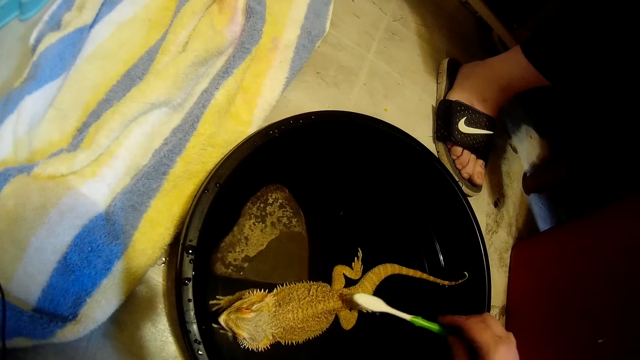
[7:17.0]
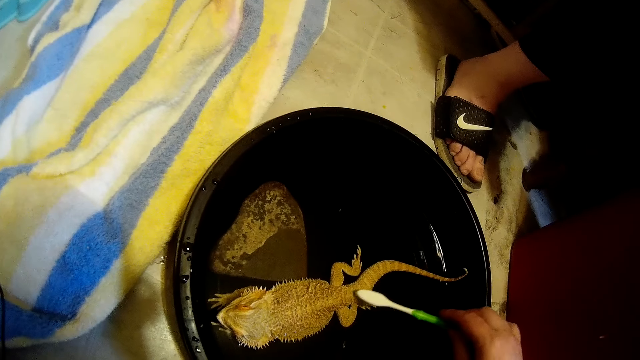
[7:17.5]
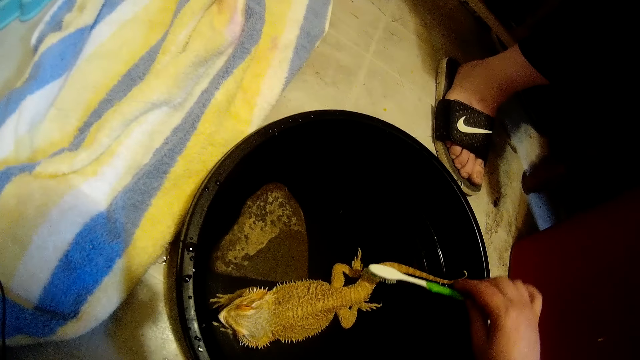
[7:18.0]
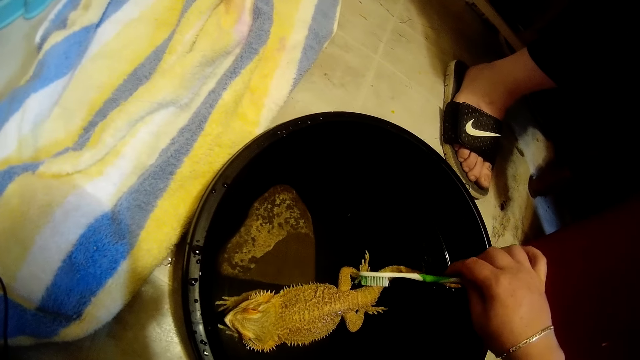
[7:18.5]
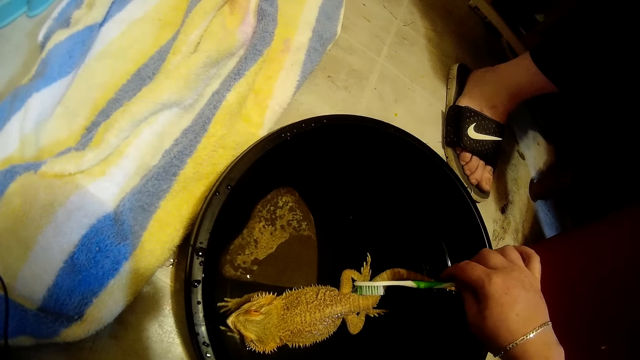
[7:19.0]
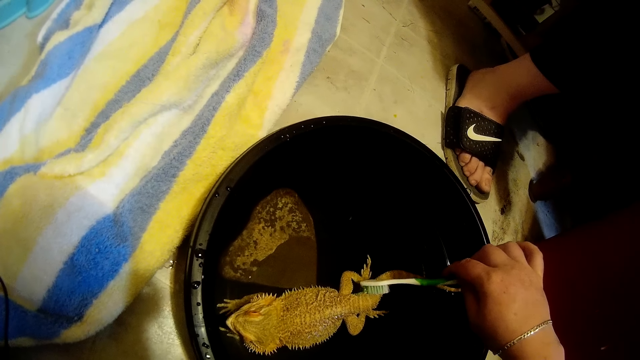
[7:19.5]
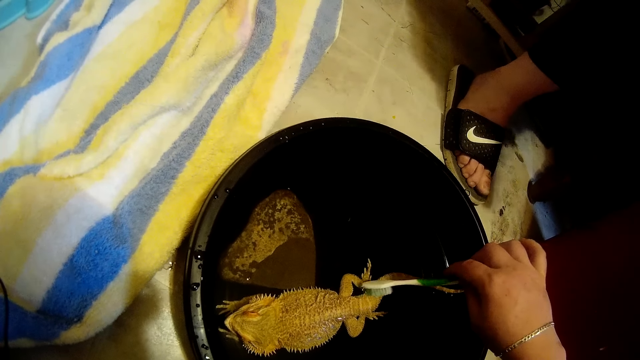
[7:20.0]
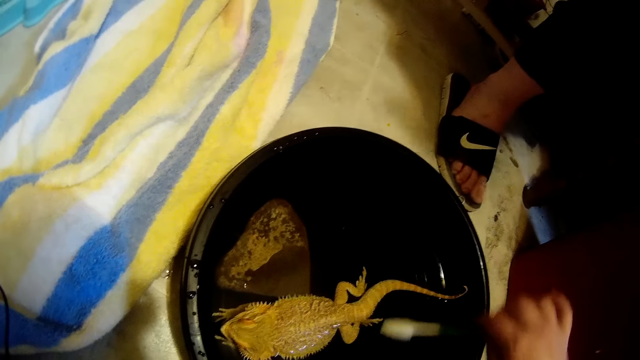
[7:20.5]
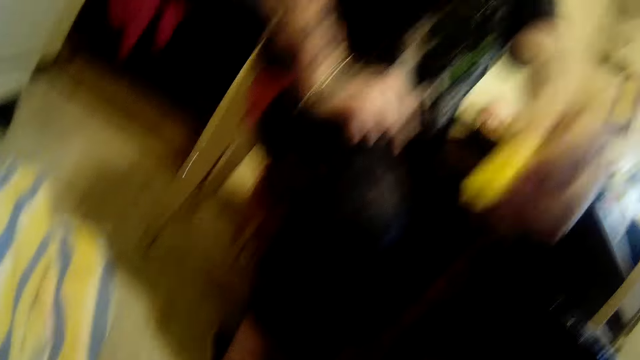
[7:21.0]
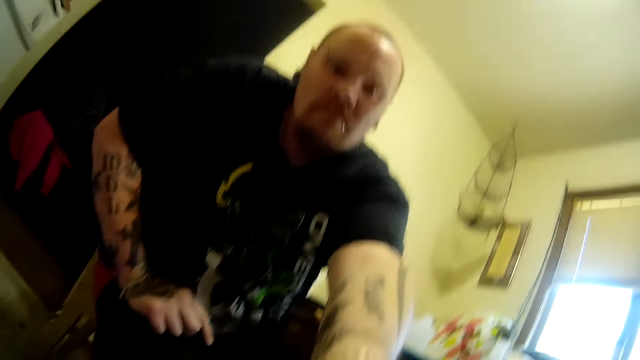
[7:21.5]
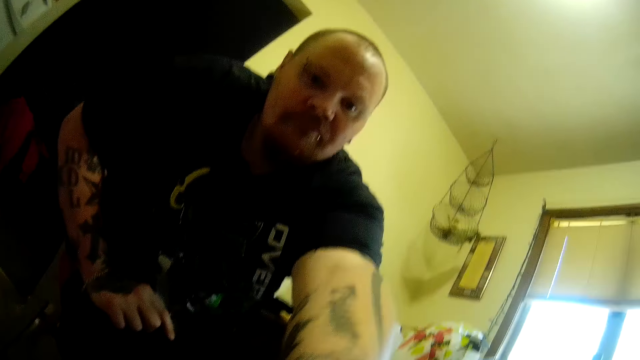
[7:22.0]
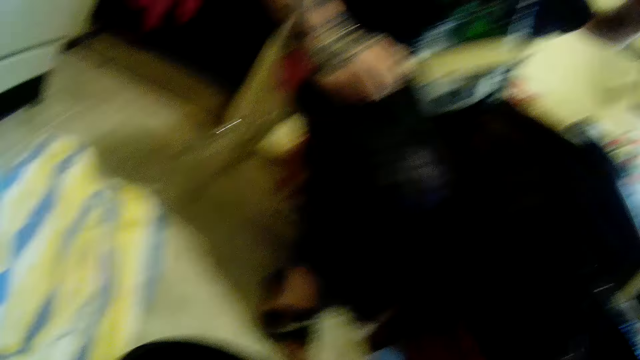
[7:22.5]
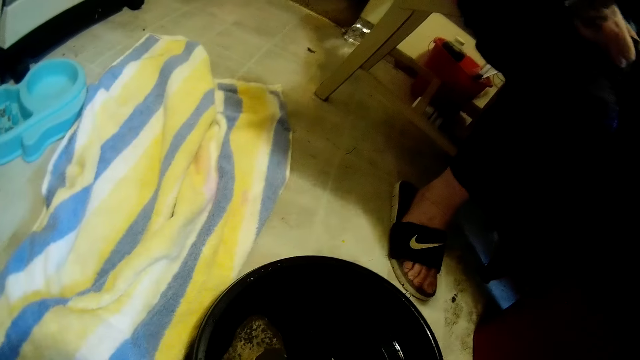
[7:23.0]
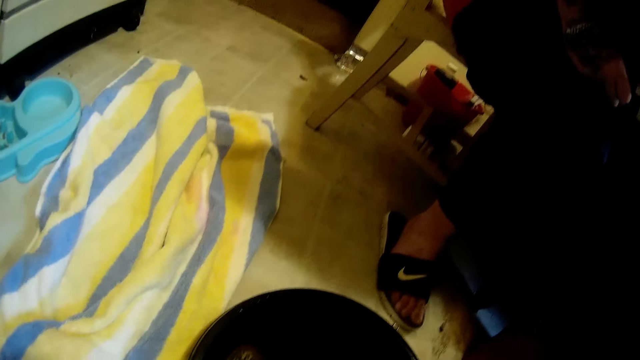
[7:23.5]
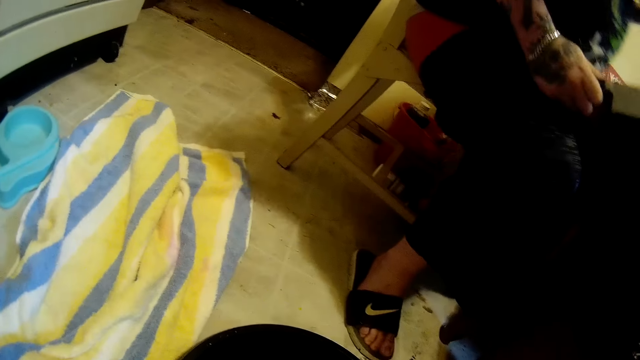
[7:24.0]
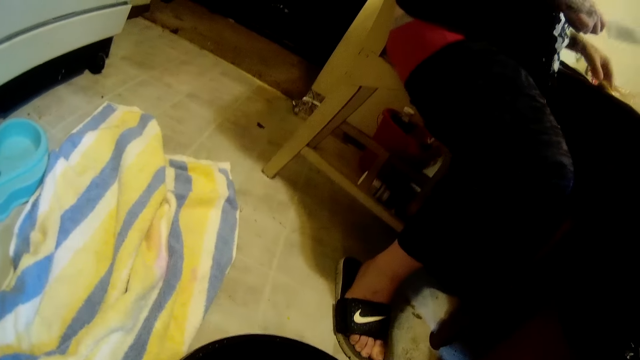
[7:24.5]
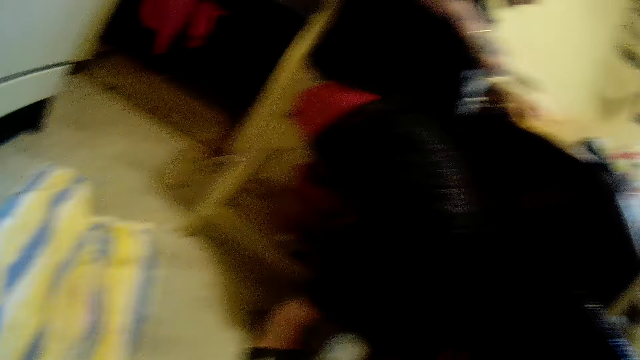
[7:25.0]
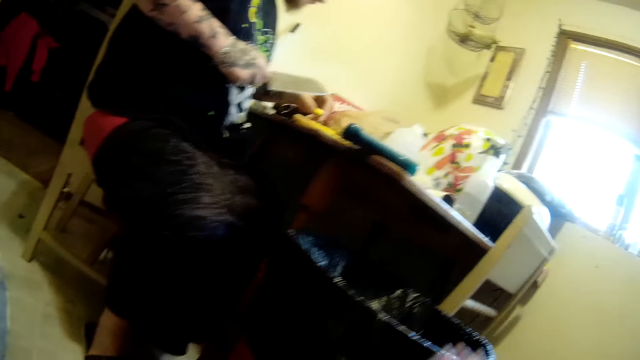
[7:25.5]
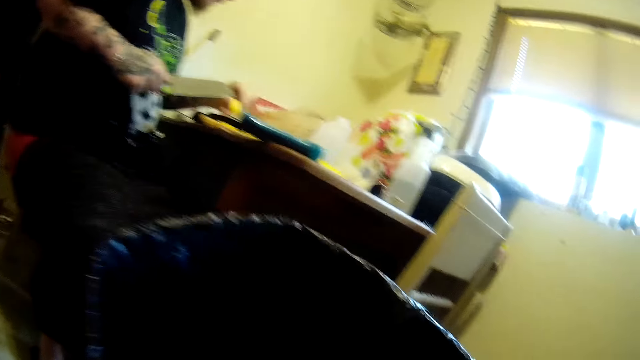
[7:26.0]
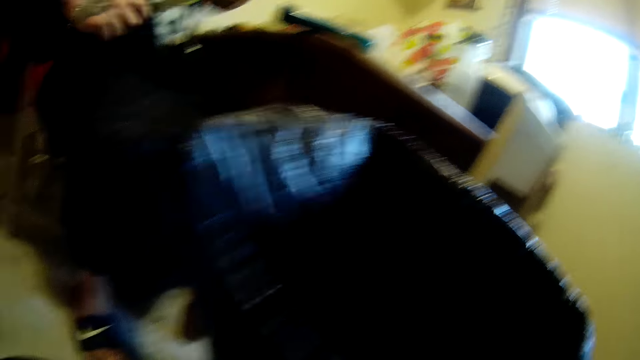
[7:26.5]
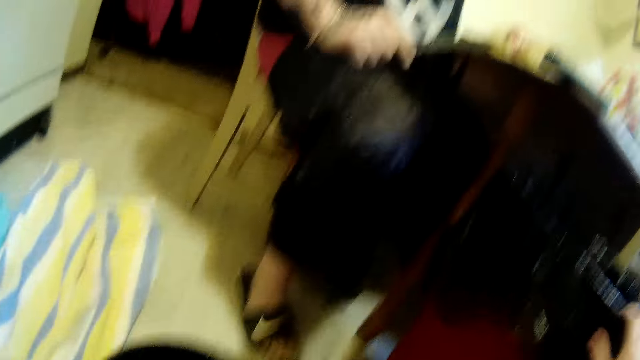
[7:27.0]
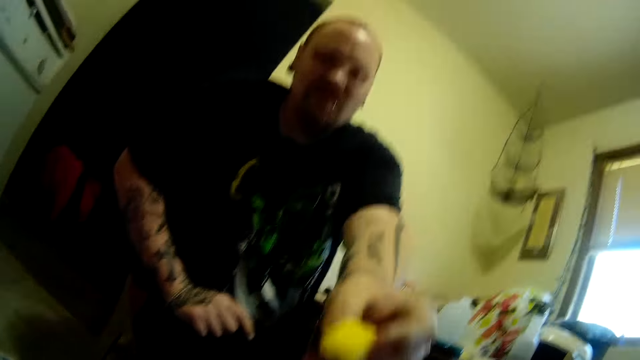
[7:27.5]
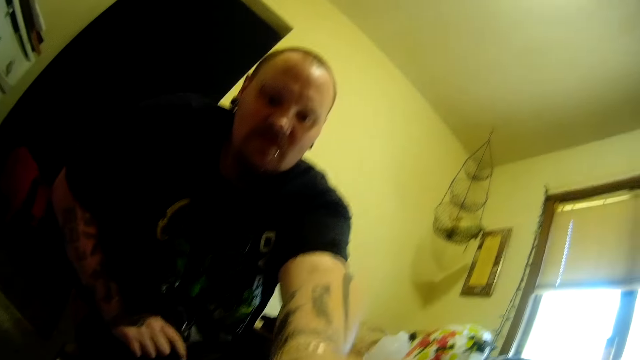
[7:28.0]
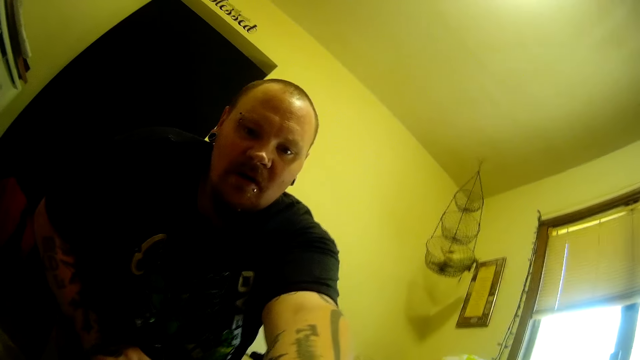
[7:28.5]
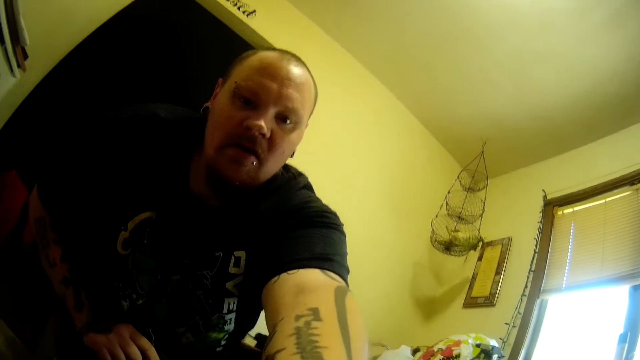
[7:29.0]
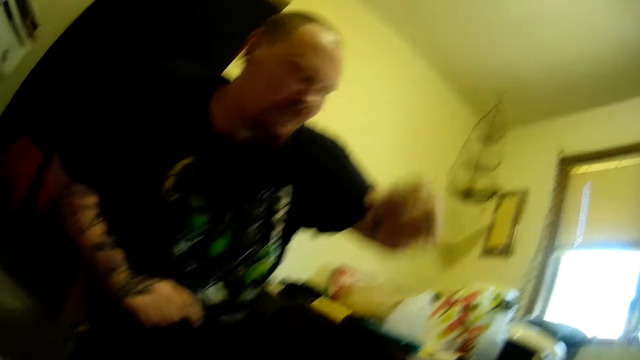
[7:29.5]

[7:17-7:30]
The camera wearer cleans the dragon lizard in the black bowl on the ground with the toothbrush on her right hand. A man gives the camera wearer a piece of pineapple with his left hand. The camera wearer responds. She cuts something with a knife. The man picks a piece of pineapple from the table with his left hand. The camera wearer pulls the trash can with her left hand. The man gives the camera wearer a piece of pineapple with his left hand.

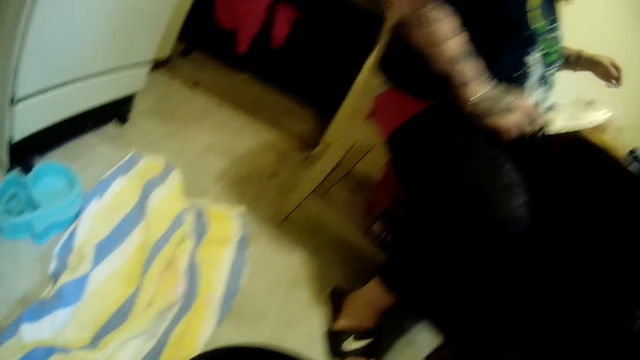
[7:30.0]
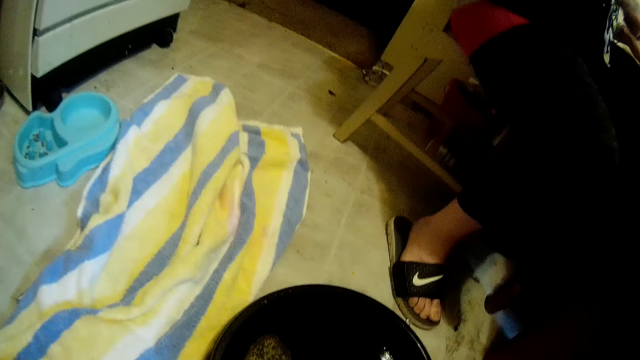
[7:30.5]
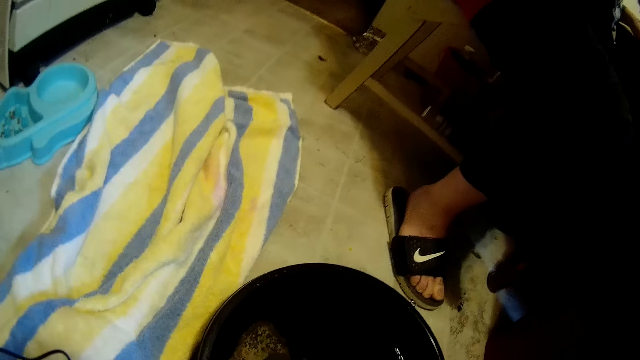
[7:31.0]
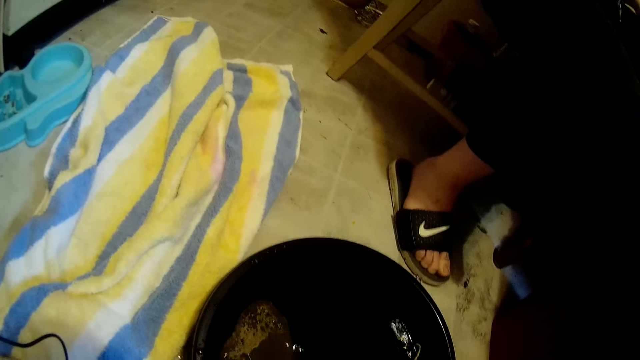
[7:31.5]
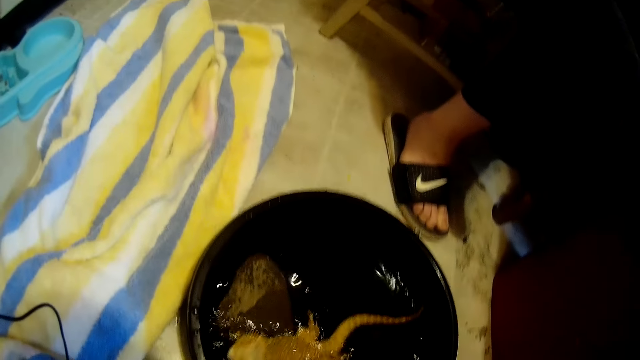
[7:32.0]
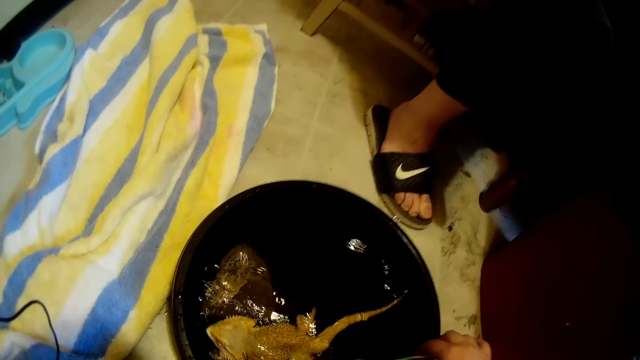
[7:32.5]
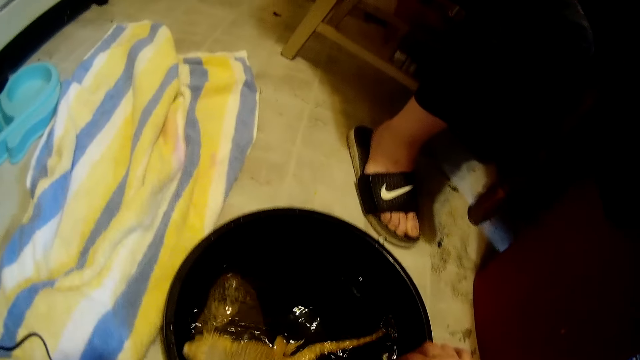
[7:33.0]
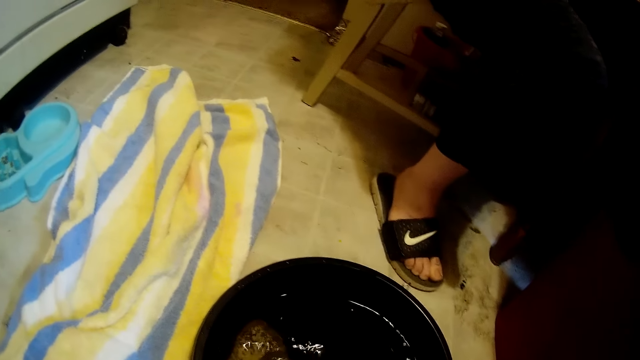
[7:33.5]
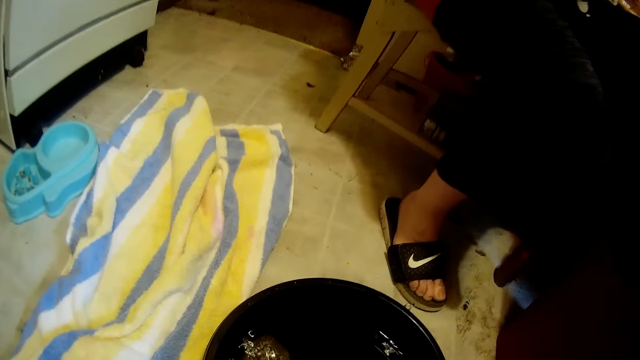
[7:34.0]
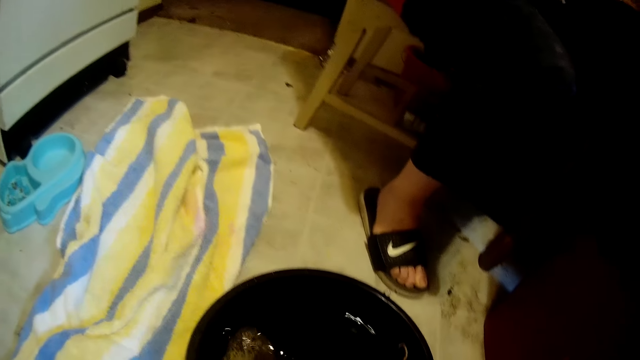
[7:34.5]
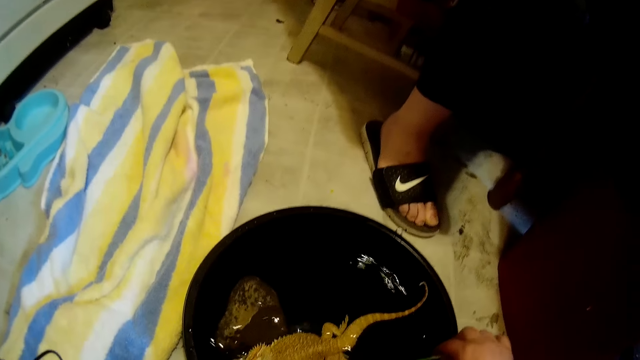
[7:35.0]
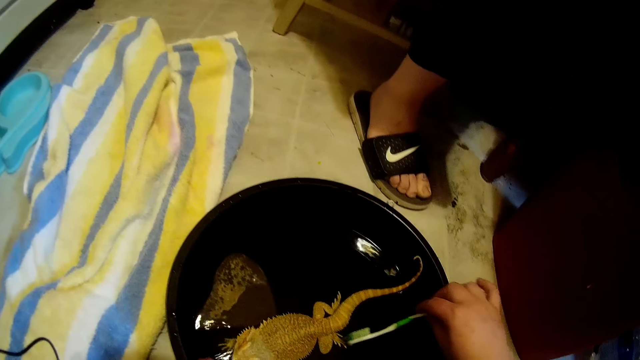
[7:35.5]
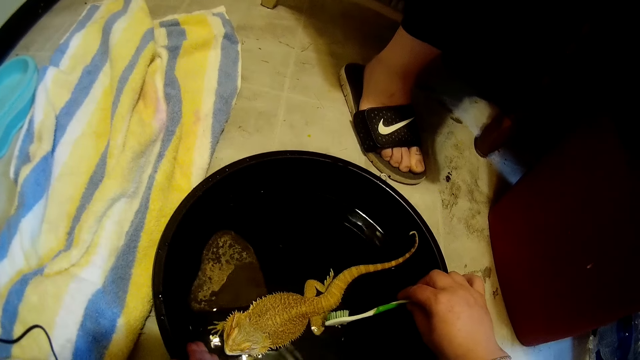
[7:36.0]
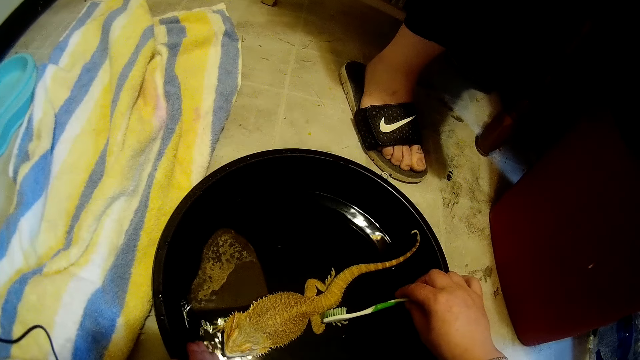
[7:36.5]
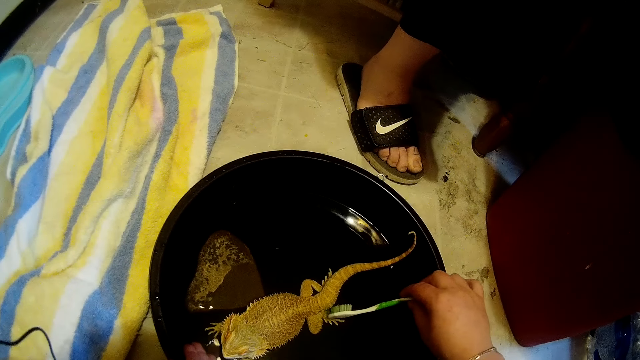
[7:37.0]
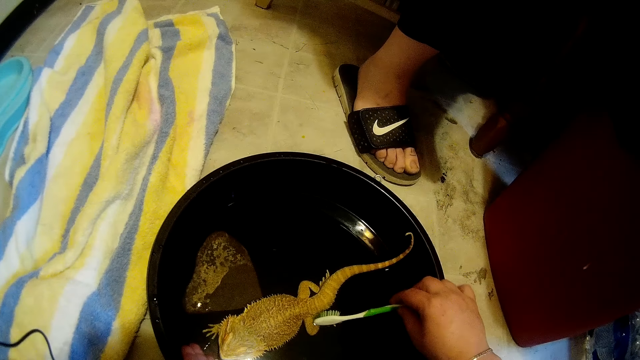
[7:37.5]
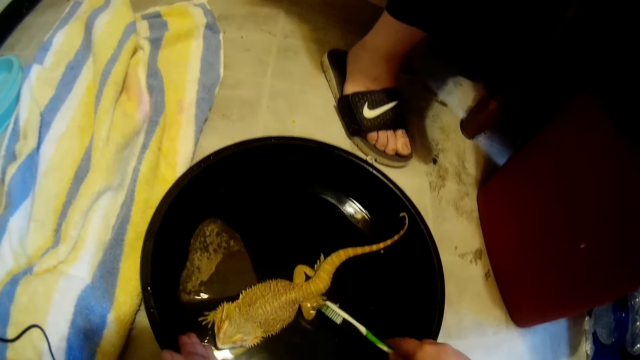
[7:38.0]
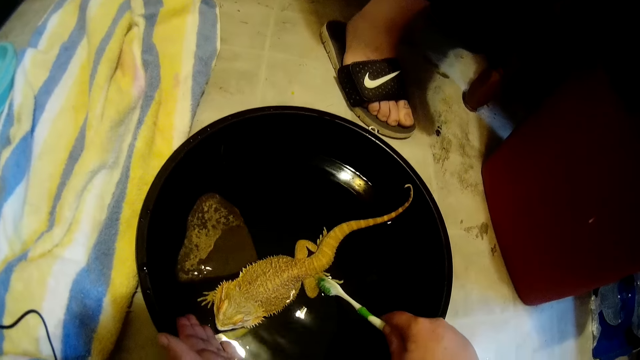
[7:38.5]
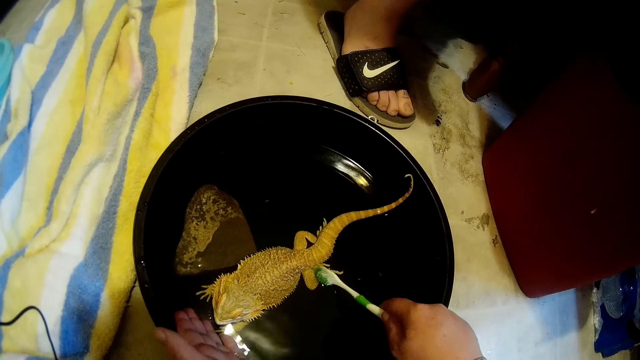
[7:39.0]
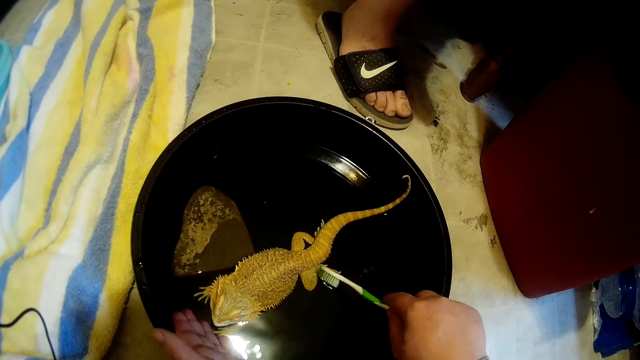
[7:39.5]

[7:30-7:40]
The camera wearer responds. She looks at the lizard. She talks. She cleans the dragon lizard in the black bowl on the ground with the toothbrush on her right hand.
